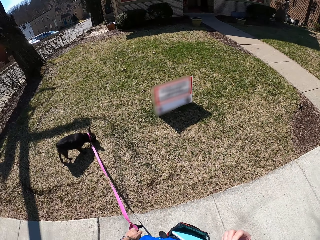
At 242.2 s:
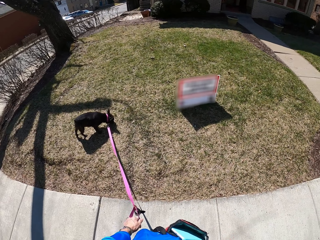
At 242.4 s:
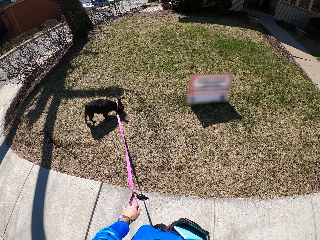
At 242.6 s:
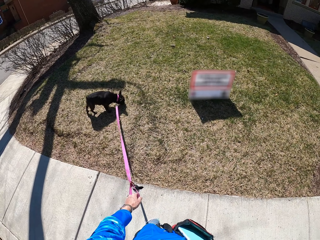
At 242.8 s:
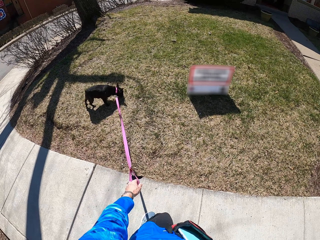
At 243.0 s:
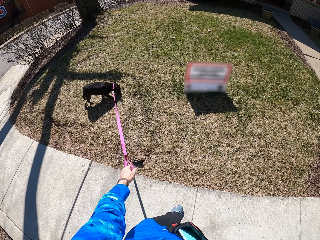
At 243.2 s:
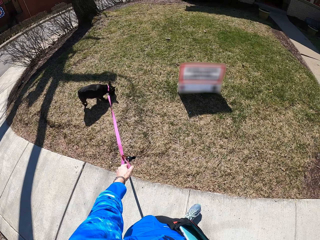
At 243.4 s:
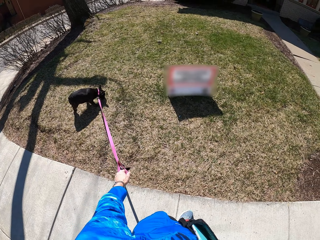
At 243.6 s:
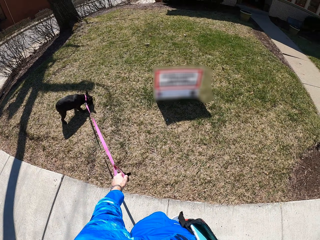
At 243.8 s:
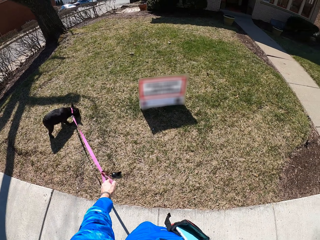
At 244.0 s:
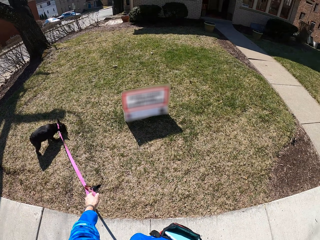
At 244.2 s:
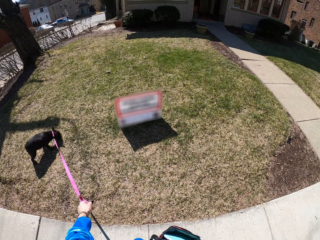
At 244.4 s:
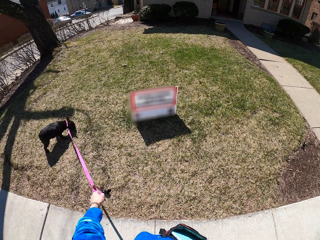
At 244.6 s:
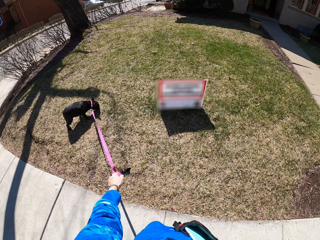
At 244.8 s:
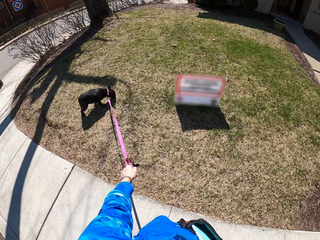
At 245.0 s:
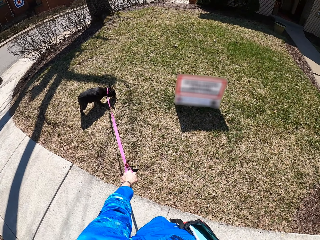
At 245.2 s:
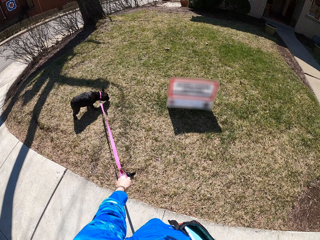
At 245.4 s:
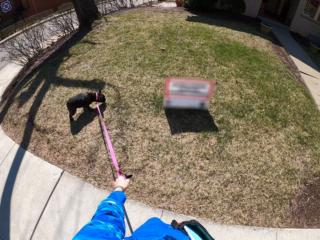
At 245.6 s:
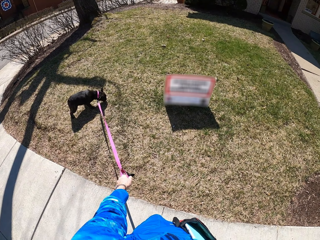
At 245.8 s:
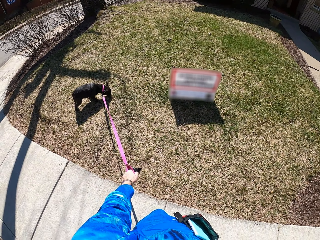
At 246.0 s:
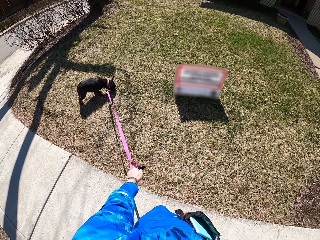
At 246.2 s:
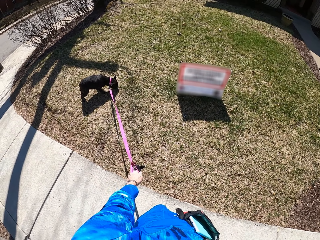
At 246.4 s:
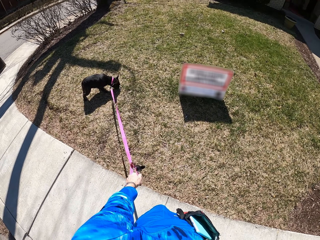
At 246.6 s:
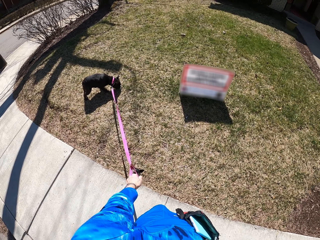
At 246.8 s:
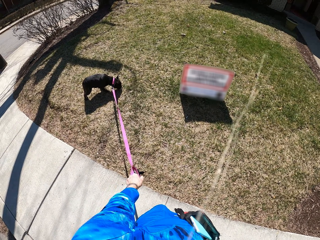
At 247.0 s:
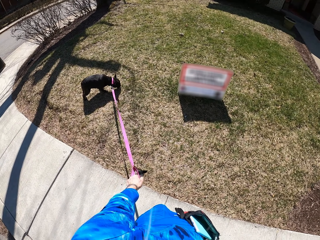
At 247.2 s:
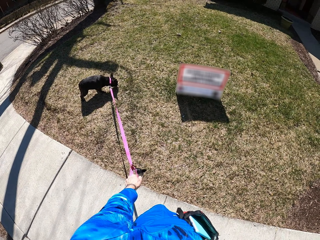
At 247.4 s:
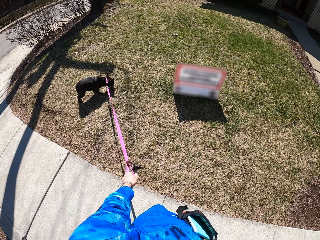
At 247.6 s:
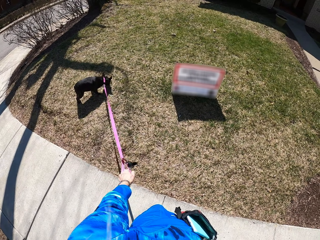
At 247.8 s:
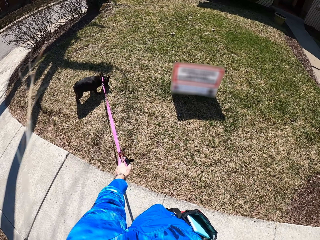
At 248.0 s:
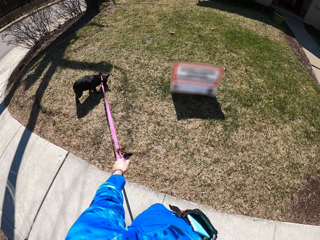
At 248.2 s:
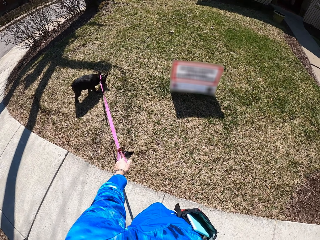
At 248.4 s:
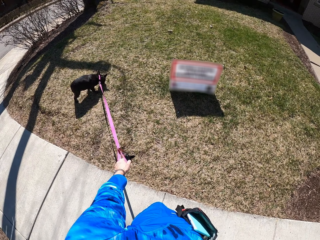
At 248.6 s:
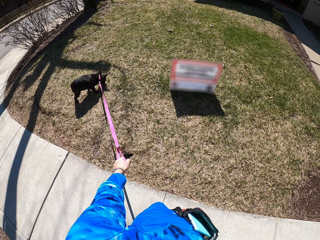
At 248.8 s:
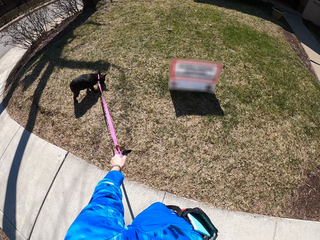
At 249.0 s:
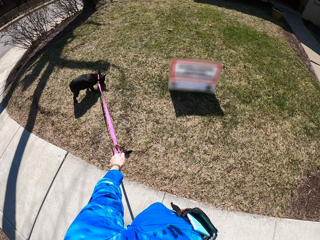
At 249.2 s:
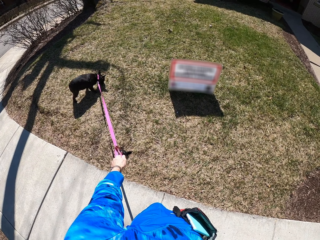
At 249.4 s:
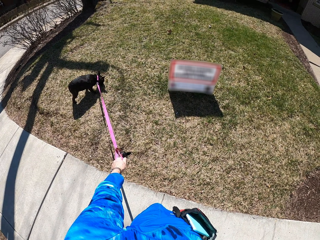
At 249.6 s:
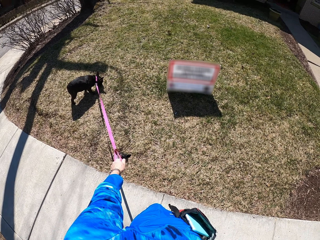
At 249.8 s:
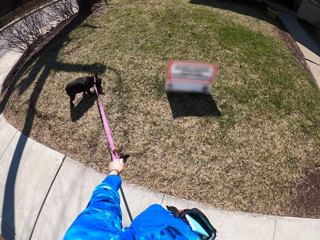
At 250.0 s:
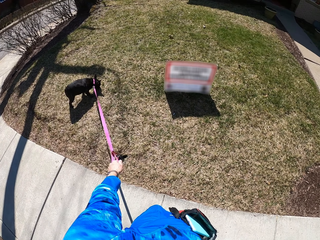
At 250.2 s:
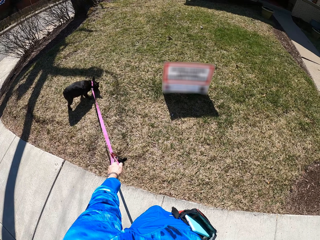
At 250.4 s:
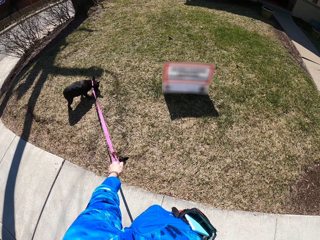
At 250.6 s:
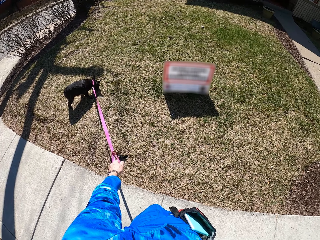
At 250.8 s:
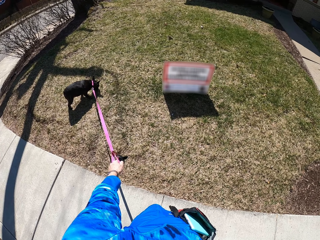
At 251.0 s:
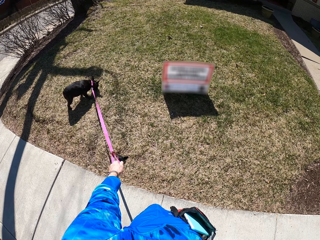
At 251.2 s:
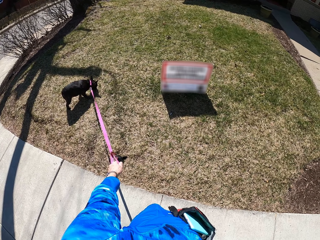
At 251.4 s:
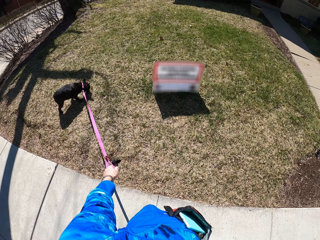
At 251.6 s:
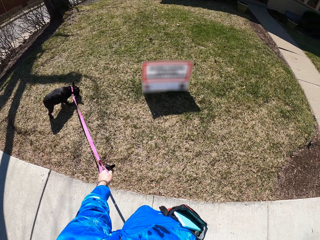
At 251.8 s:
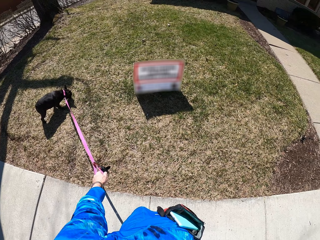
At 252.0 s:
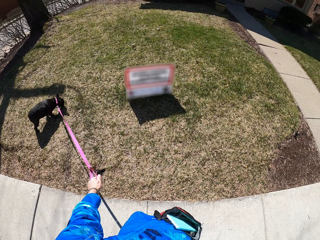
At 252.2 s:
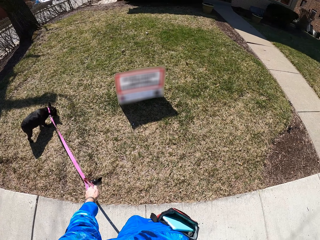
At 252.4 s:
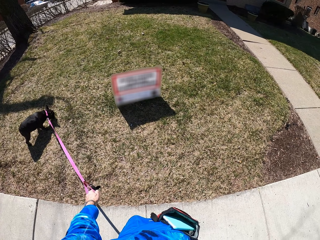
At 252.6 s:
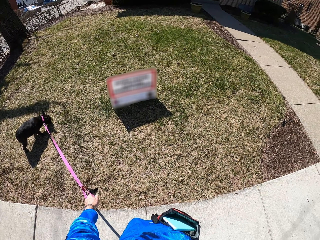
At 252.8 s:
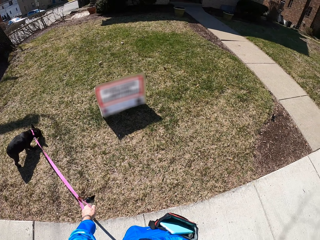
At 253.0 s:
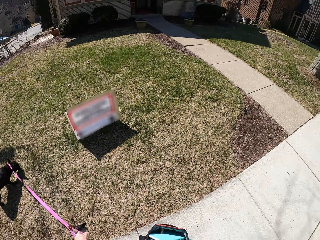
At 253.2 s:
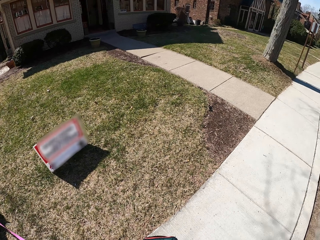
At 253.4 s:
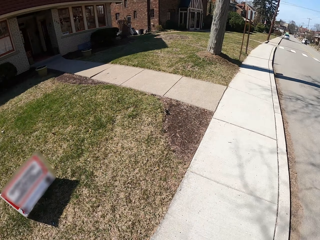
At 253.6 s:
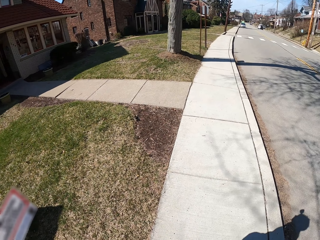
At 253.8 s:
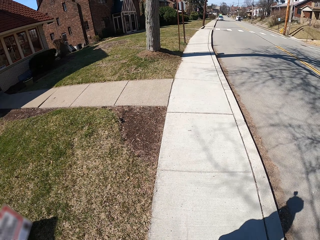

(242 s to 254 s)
The camera wearer walks the dog on the pavement. They stop at the pavement.

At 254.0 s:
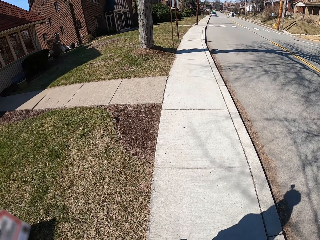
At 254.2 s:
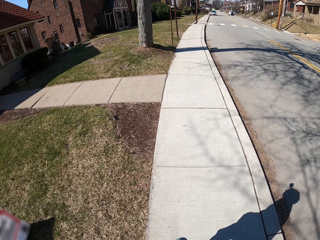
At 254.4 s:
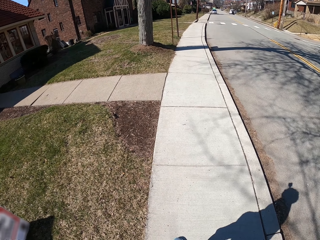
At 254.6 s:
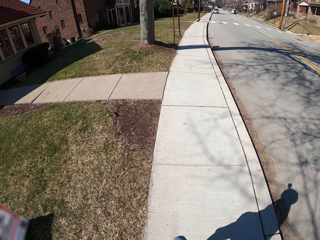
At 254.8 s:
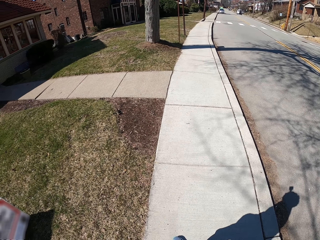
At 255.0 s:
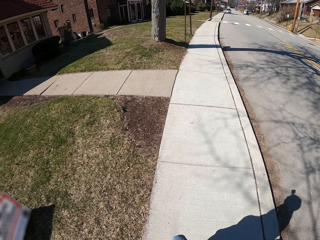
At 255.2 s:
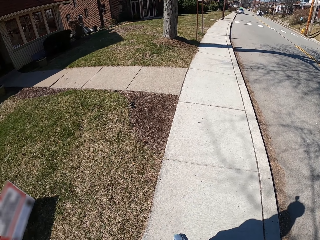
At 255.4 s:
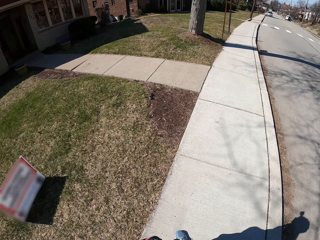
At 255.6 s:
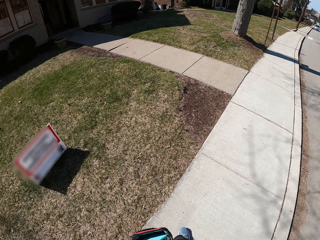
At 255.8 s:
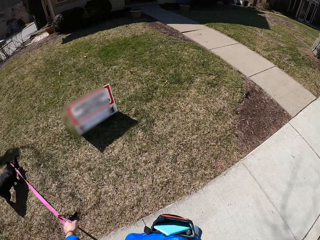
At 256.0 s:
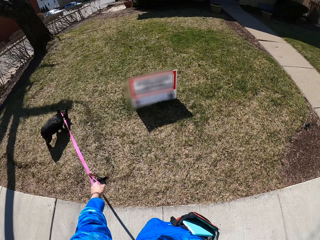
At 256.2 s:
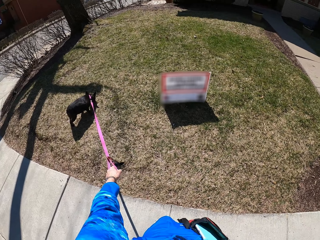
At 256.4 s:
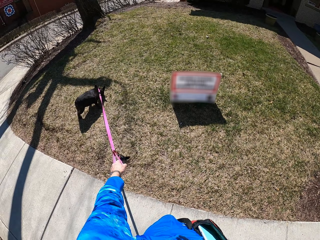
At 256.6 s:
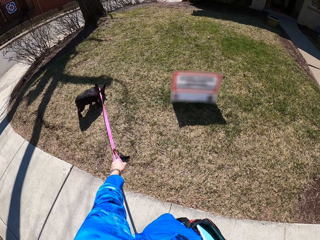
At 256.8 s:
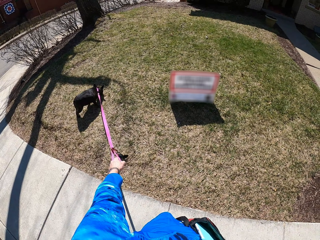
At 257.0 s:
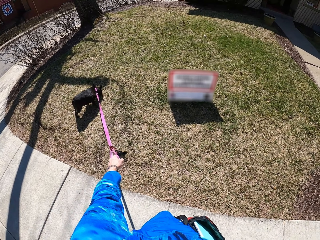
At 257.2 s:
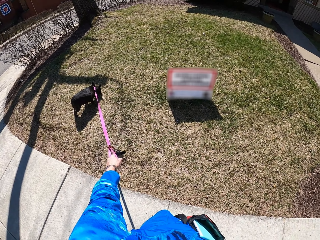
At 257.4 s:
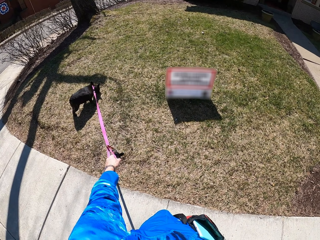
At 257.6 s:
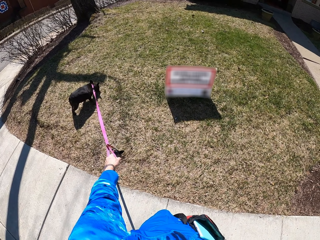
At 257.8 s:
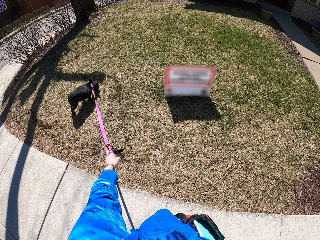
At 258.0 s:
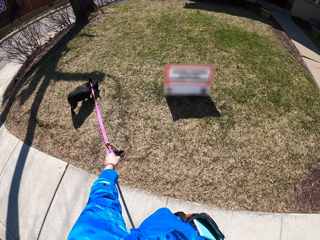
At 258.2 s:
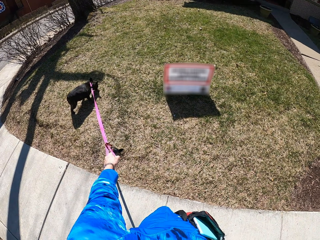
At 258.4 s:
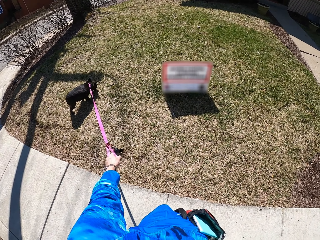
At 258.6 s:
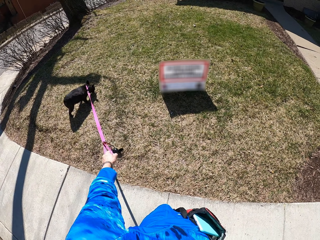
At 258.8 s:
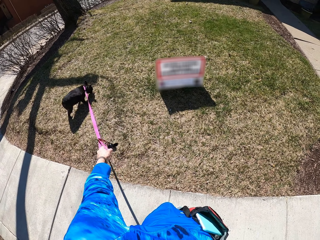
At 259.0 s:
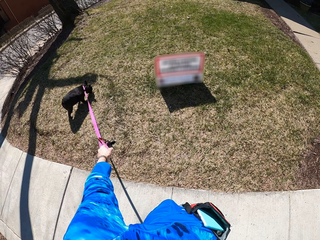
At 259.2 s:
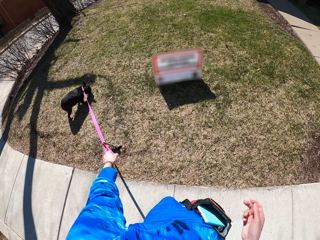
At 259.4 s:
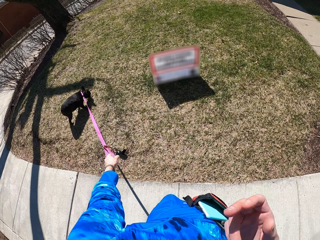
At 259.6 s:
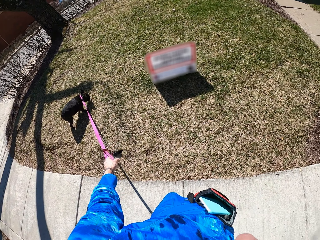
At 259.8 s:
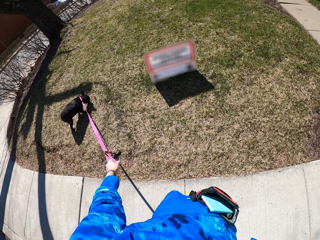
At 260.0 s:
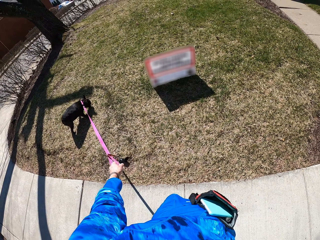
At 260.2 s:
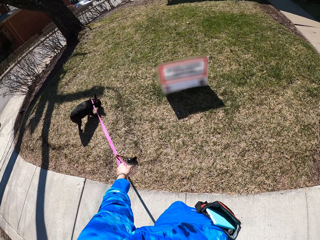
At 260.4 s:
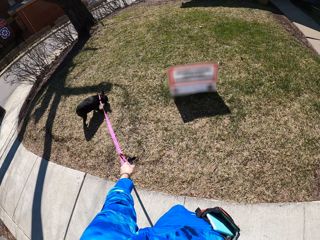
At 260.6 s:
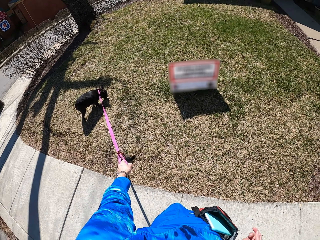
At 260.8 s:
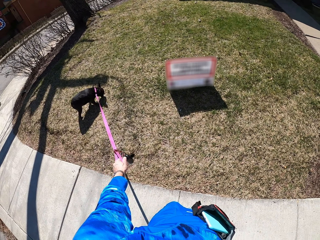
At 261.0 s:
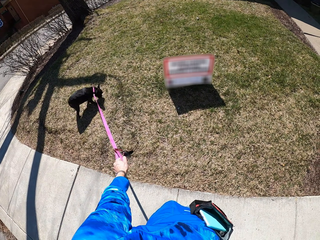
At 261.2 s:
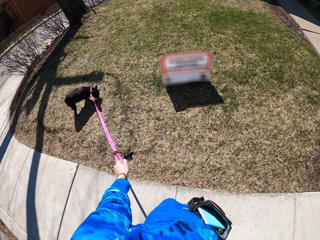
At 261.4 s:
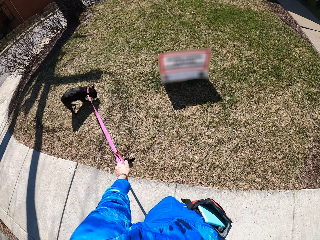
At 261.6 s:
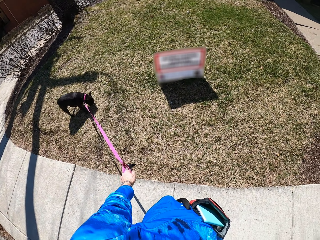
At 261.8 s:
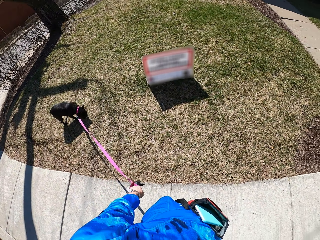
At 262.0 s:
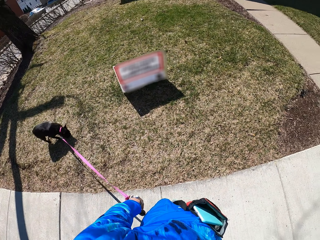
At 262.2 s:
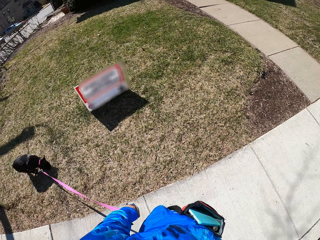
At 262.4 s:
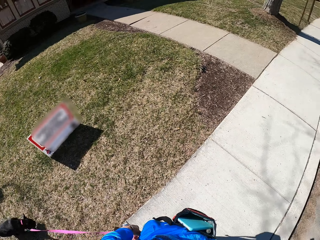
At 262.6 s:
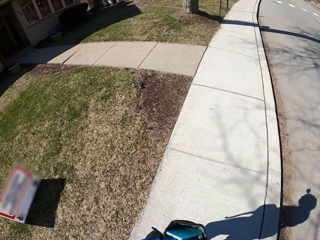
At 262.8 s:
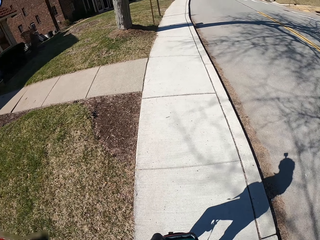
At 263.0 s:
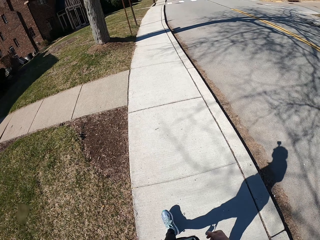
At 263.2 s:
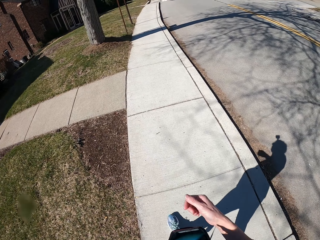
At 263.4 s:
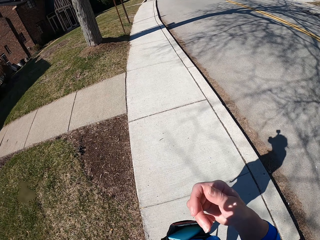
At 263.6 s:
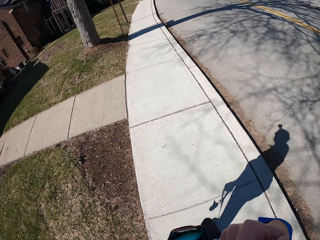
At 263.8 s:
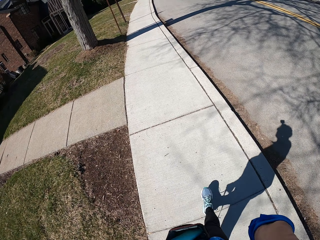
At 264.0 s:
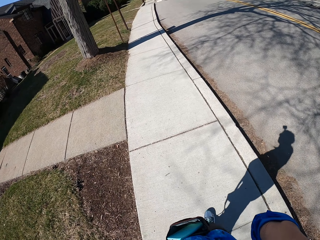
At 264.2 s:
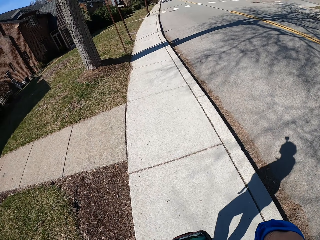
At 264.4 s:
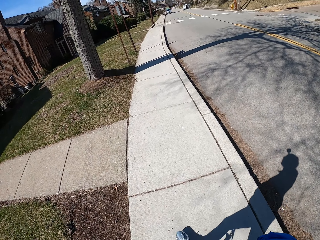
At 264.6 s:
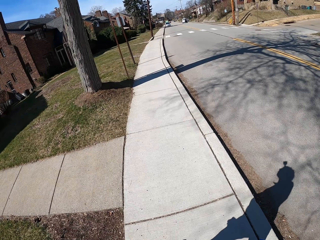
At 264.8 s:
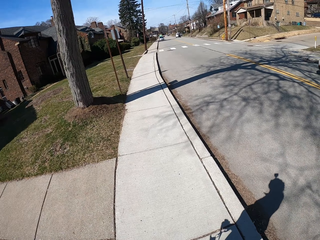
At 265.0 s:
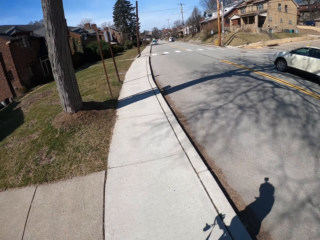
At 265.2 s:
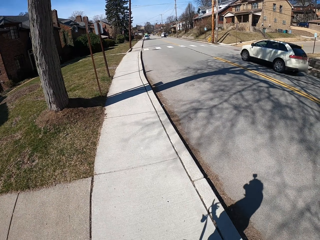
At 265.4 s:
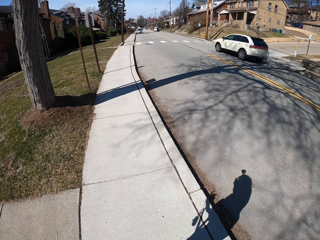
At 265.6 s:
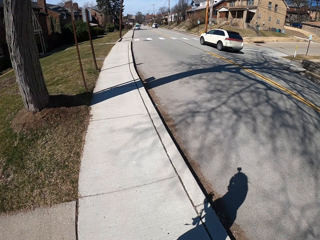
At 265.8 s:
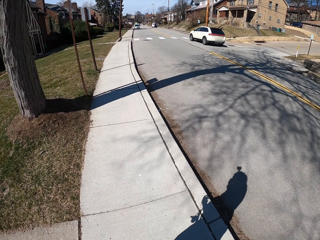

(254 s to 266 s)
The camera wearer lifts her right hand. She walks the dog on the pavement. She touches her face with her right hand.
